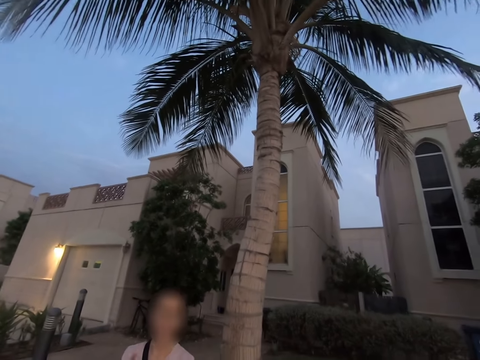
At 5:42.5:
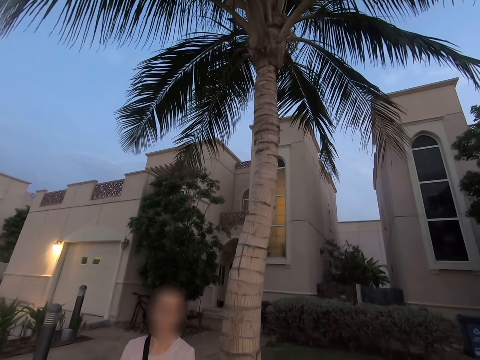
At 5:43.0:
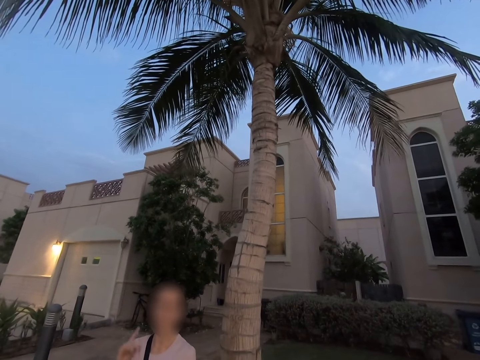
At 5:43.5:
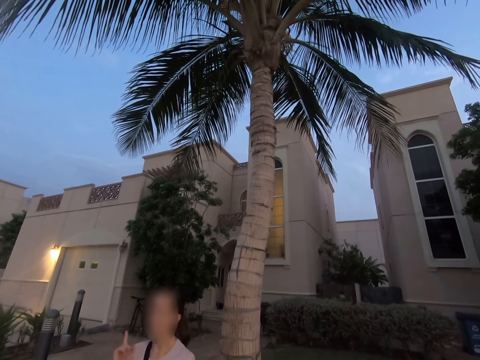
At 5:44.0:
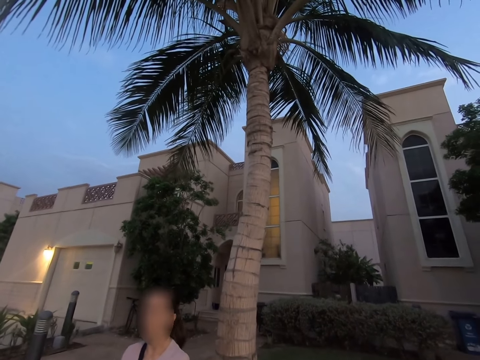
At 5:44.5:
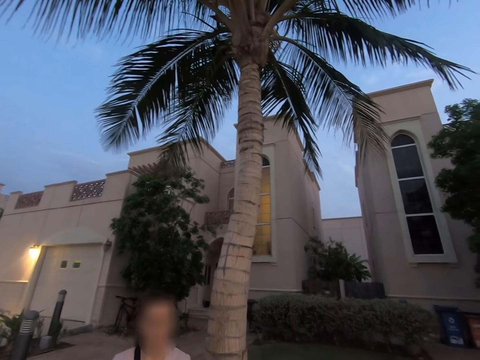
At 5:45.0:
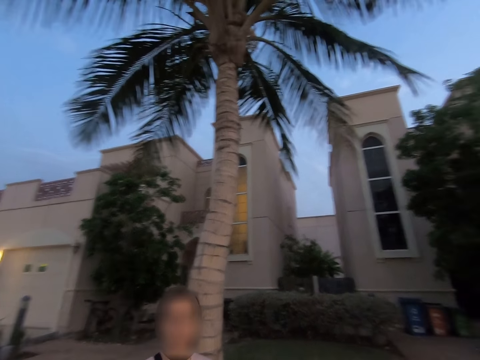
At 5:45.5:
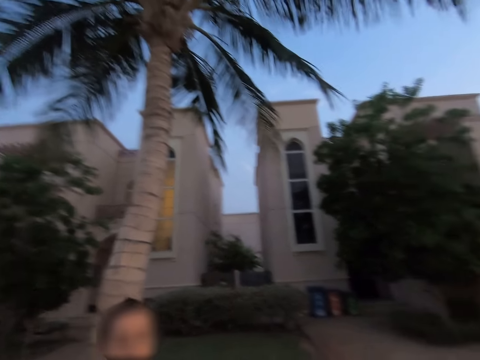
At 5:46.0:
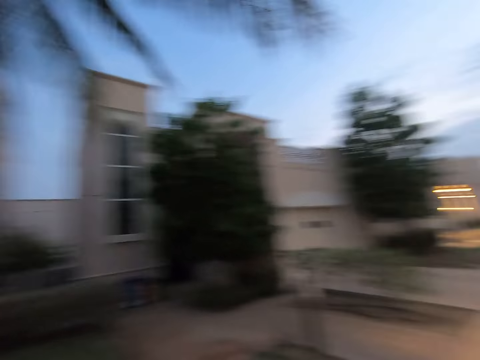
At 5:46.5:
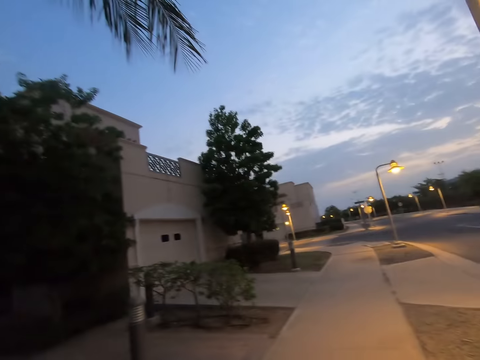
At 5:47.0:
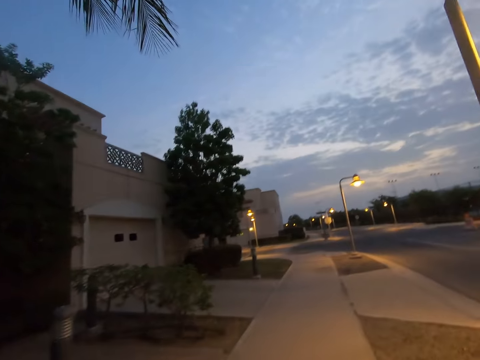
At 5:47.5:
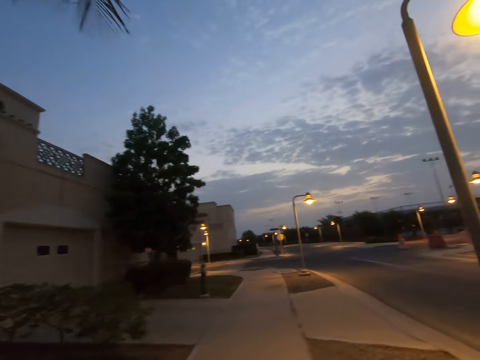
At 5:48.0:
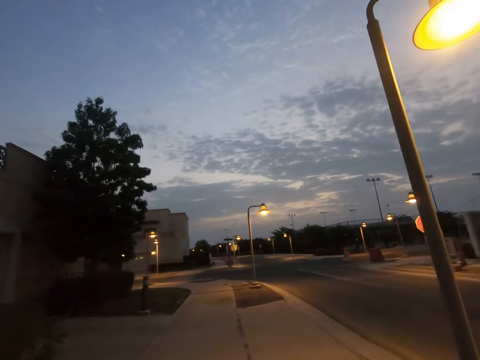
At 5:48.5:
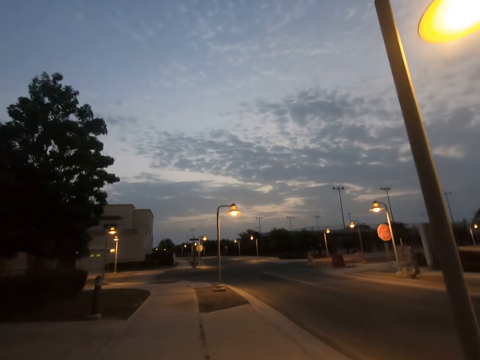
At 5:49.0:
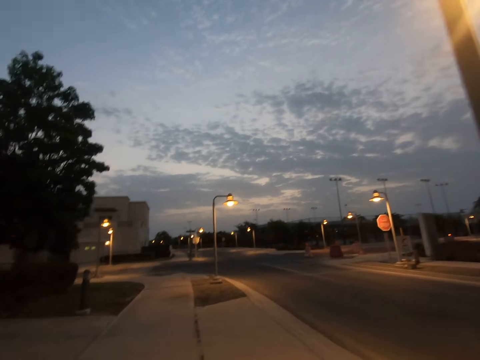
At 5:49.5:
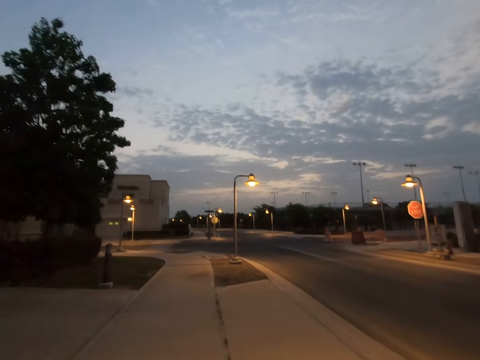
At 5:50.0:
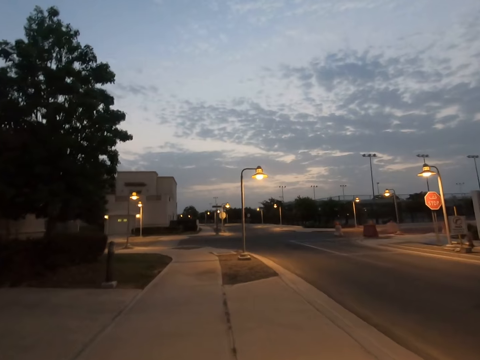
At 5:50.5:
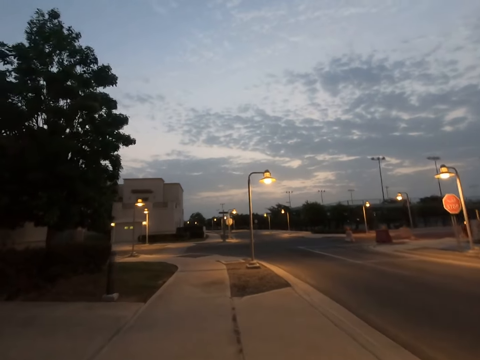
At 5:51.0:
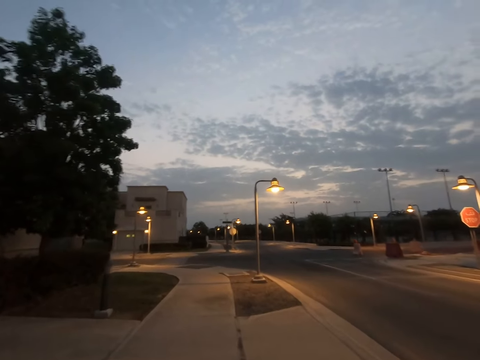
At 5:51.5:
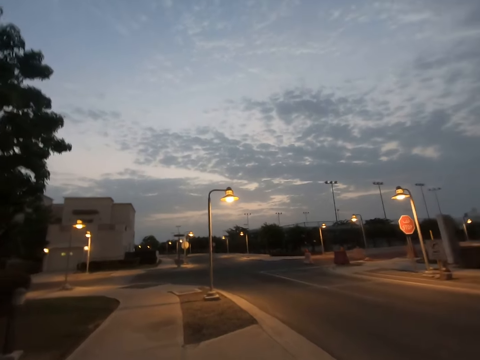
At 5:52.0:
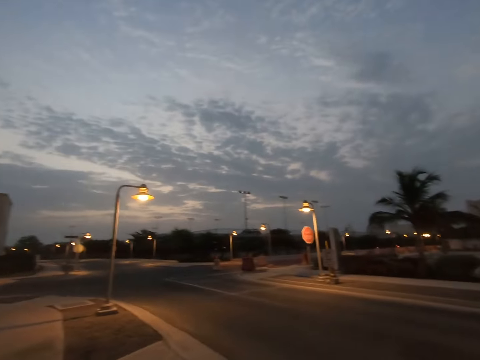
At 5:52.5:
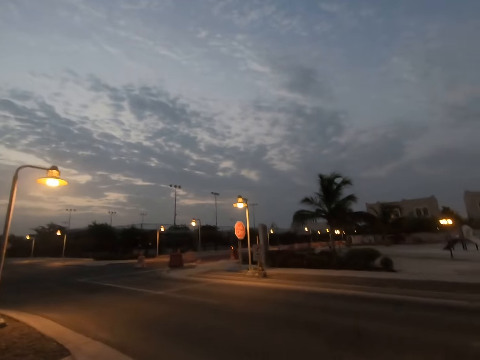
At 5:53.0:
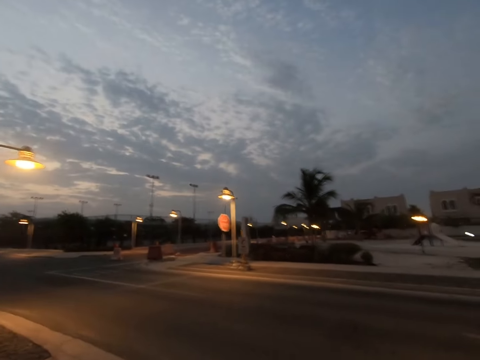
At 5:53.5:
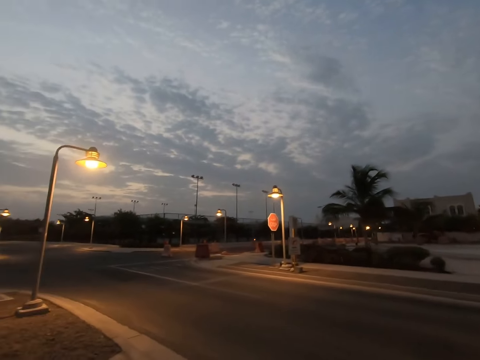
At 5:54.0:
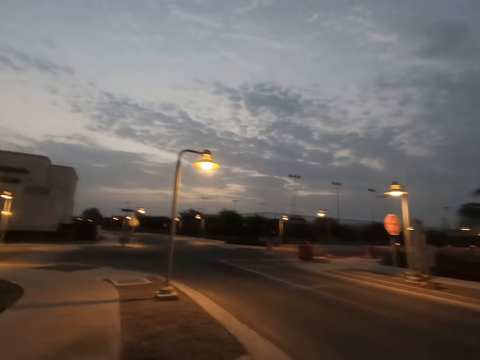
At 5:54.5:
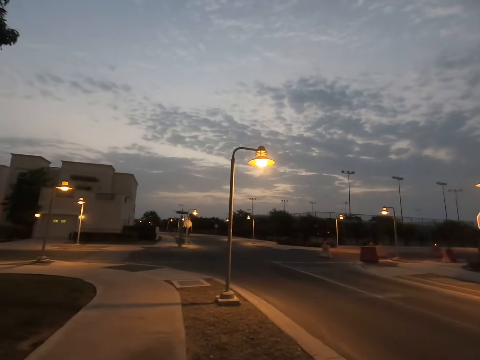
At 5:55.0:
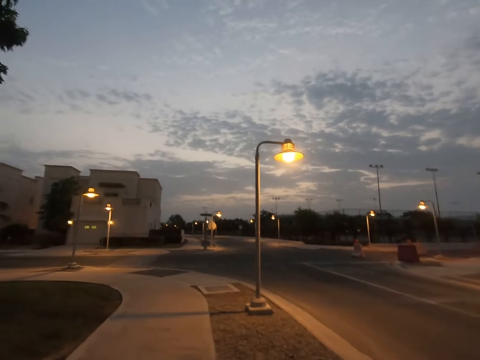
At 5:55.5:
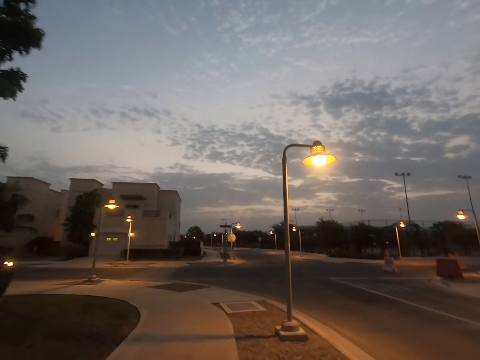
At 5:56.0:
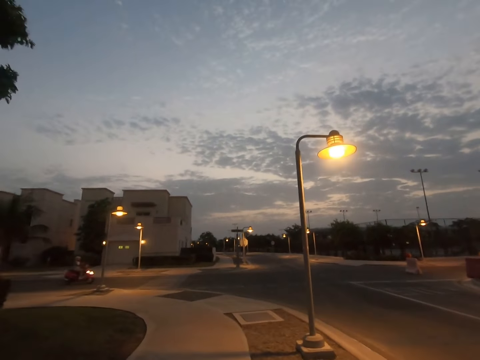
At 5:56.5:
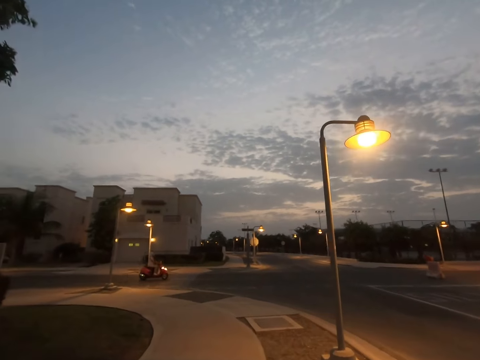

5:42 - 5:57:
The camera wearer looks around. They walk on the sidewalk. A woman walks around. The camera wearer looks around.

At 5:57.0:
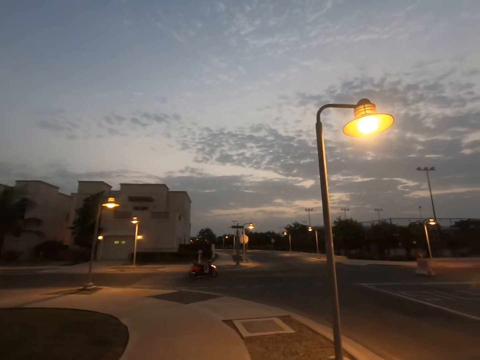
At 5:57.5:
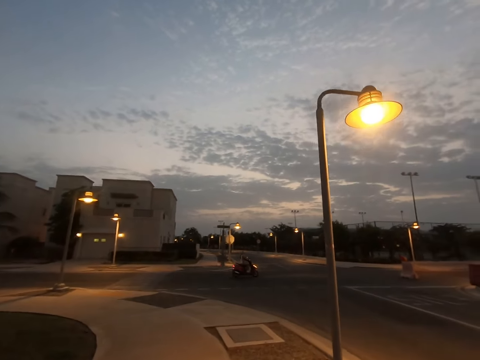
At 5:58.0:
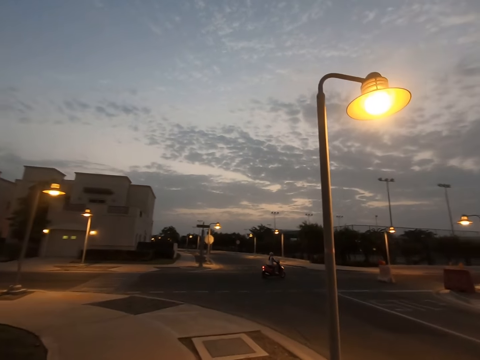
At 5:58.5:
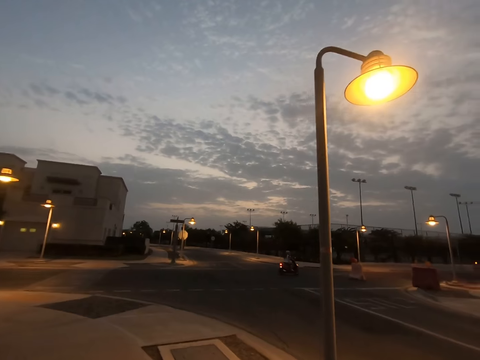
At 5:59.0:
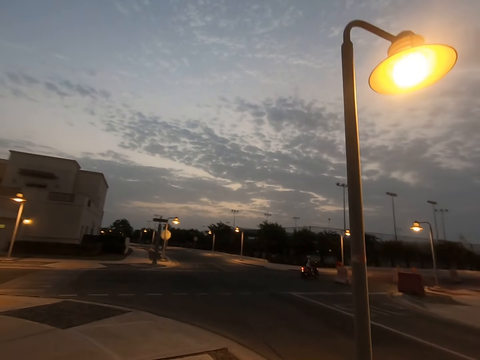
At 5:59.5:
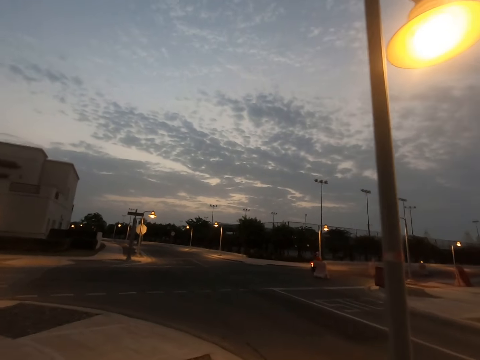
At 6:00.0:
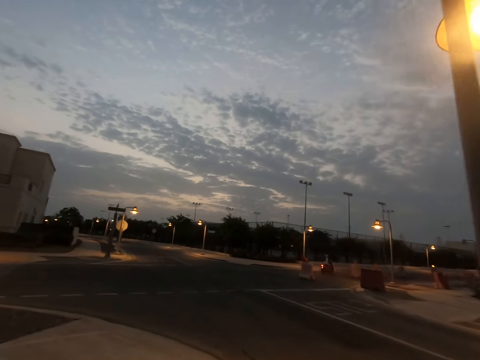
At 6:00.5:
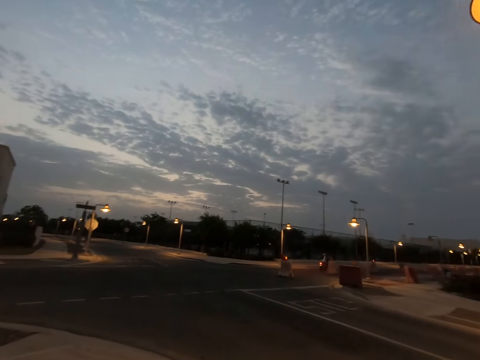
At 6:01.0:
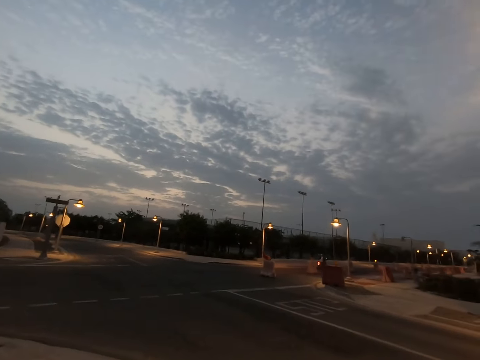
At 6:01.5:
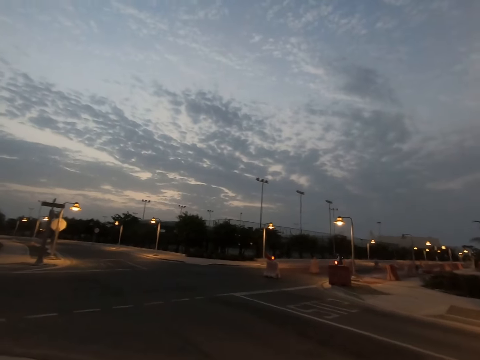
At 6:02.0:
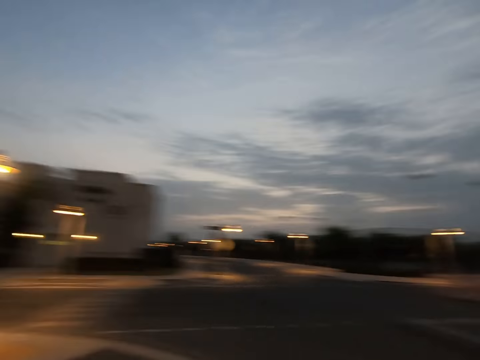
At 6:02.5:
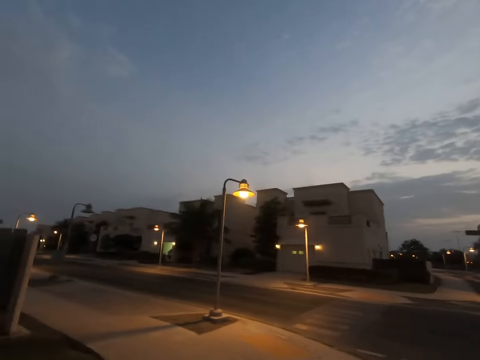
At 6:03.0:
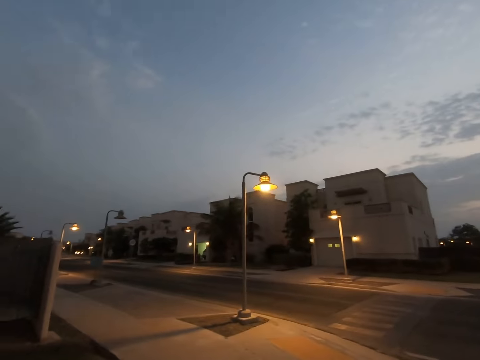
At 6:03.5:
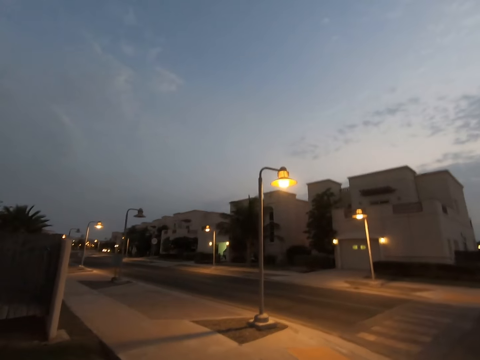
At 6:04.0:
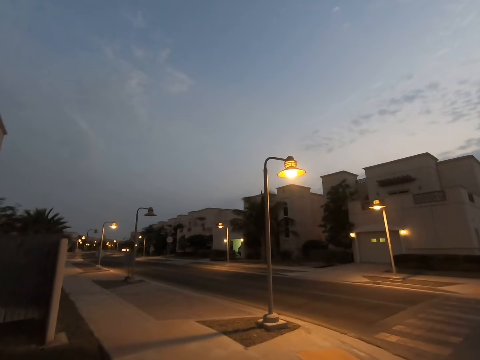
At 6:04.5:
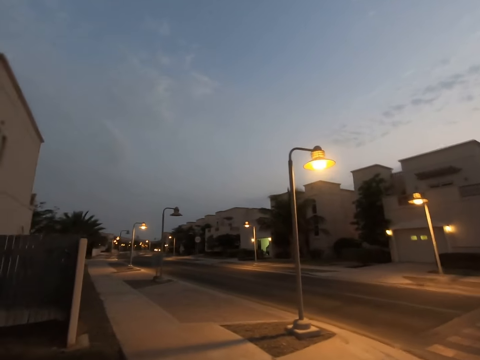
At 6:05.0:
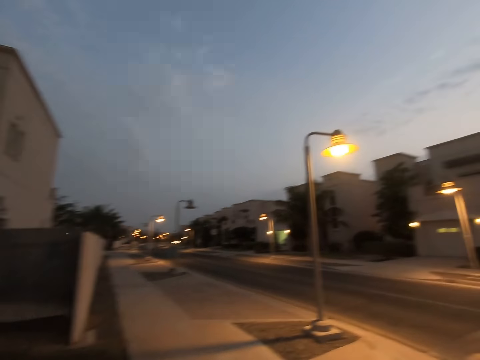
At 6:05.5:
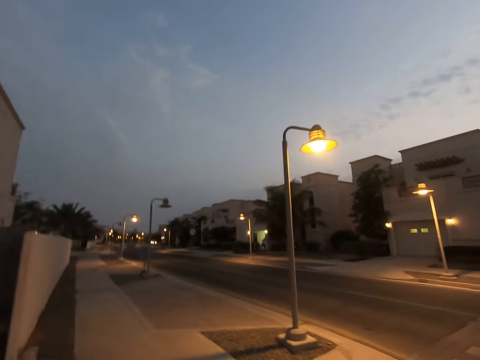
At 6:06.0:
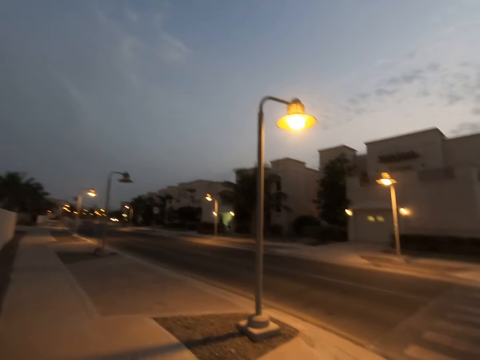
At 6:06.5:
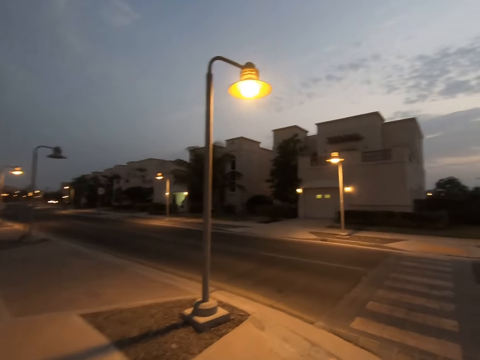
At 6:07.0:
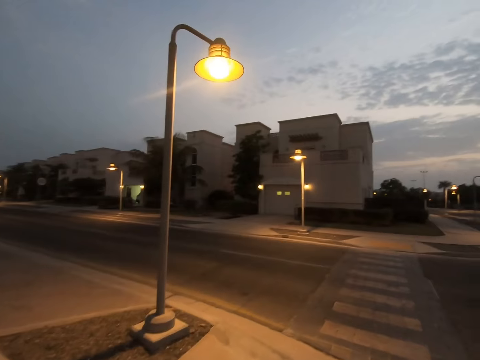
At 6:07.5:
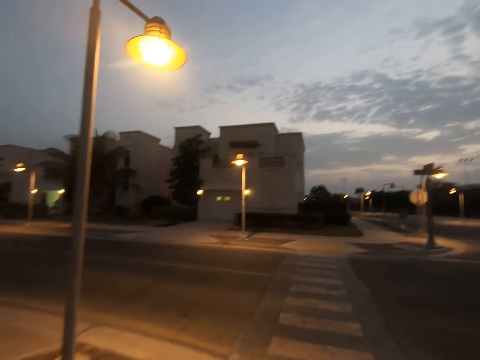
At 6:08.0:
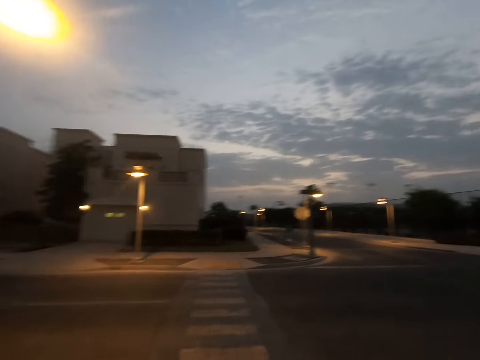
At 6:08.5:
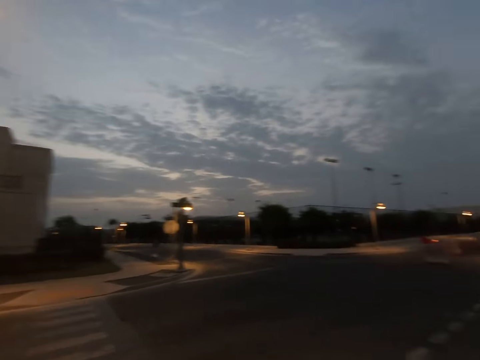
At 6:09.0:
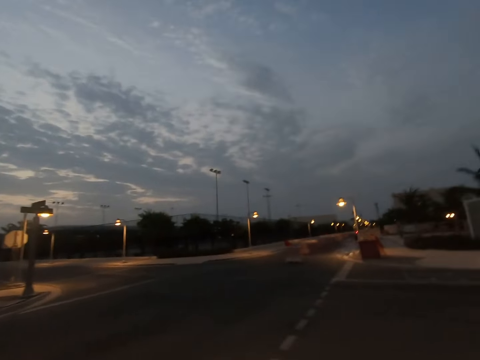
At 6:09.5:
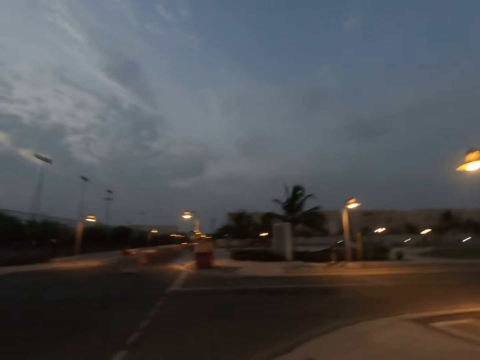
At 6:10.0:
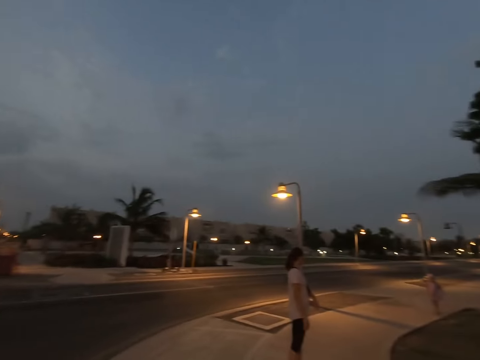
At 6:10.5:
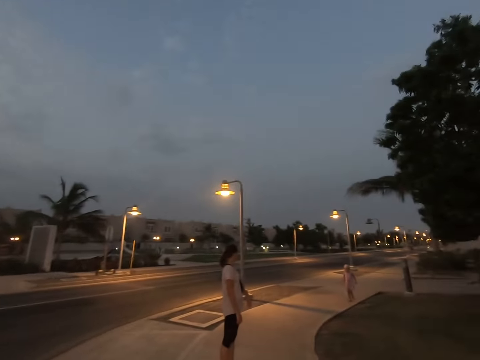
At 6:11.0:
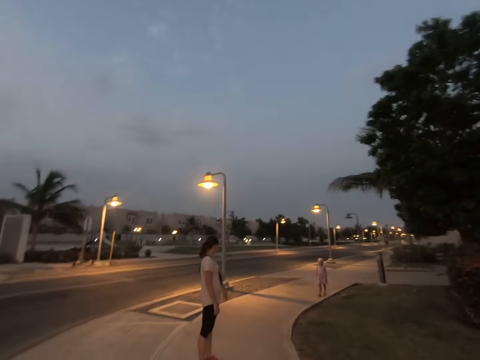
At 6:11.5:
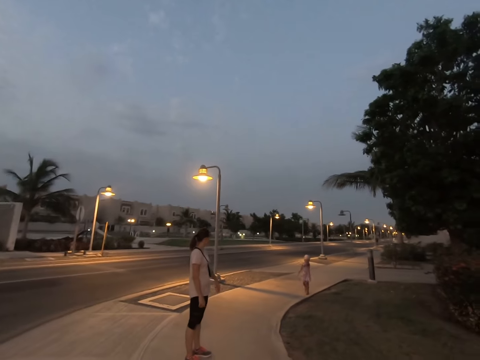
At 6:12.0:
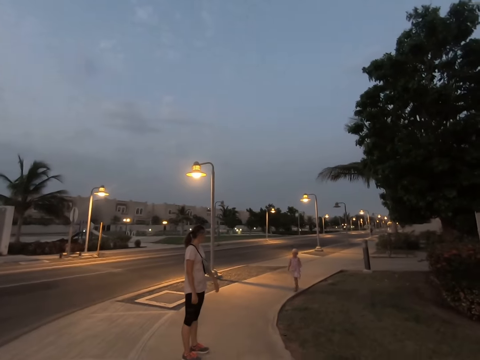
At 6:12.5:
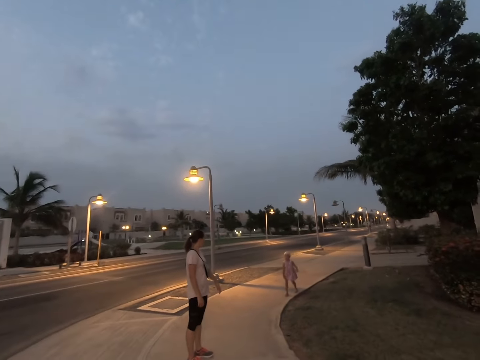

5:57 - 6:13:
The camera wearer walks around. They turn around. They gaze at a woman and a child. The child walks towards the woman.
